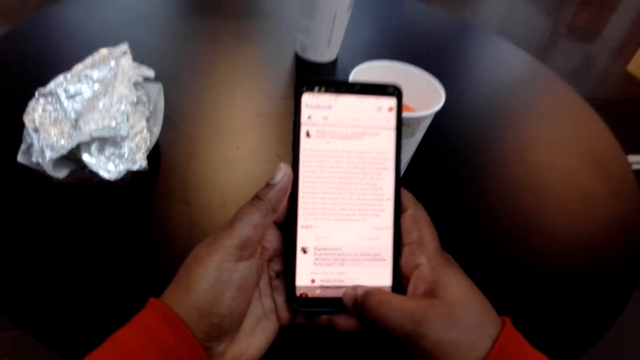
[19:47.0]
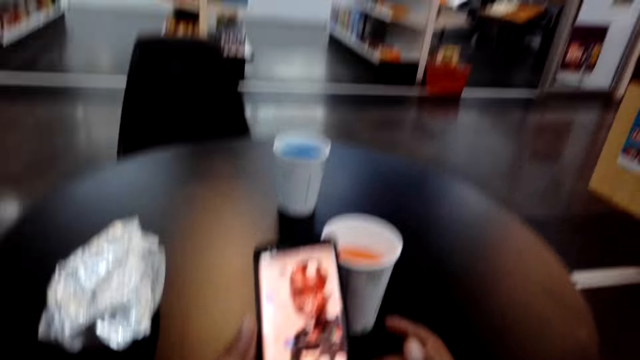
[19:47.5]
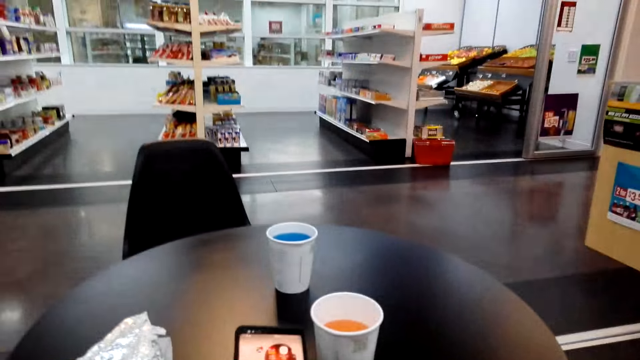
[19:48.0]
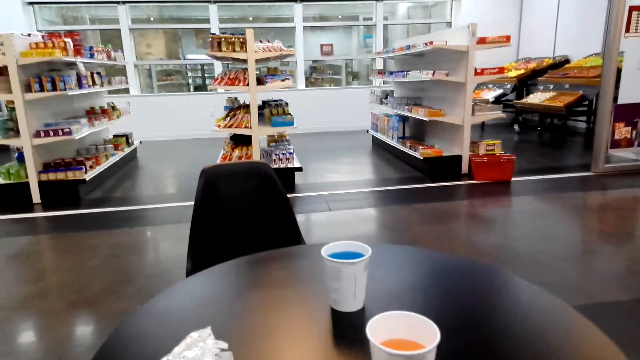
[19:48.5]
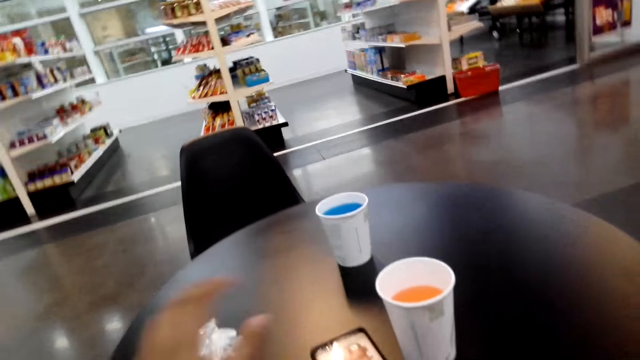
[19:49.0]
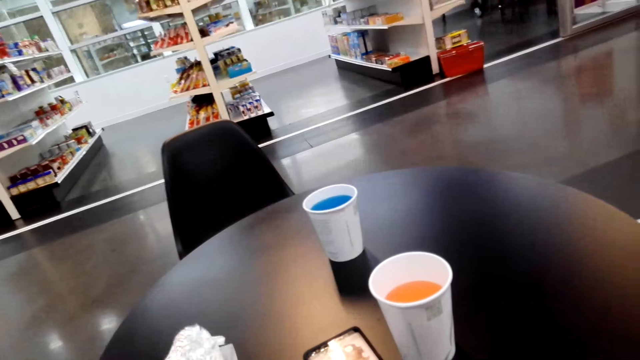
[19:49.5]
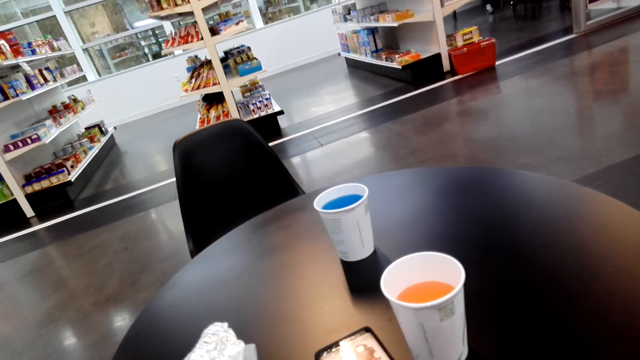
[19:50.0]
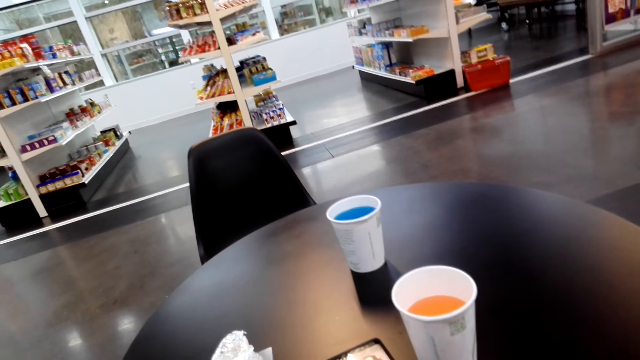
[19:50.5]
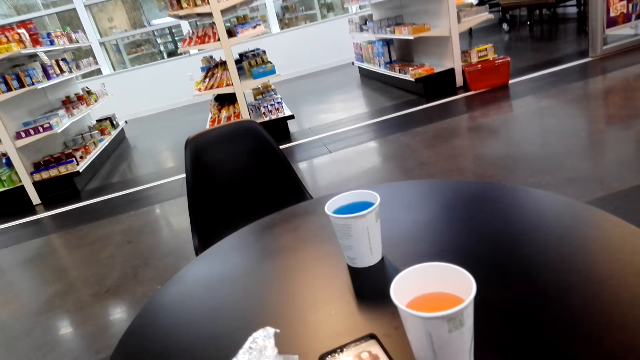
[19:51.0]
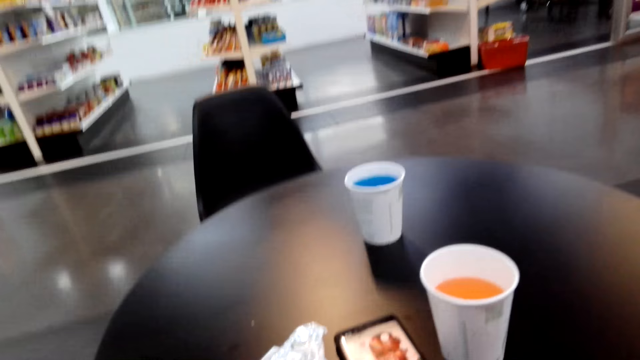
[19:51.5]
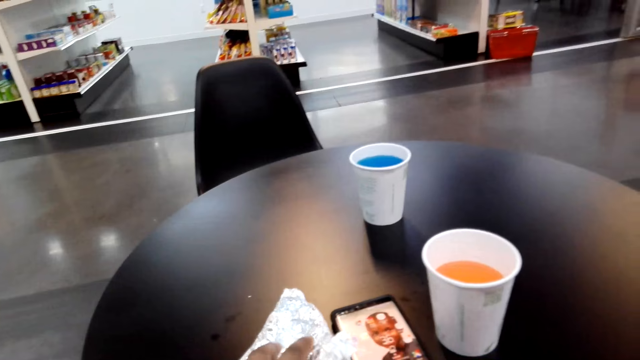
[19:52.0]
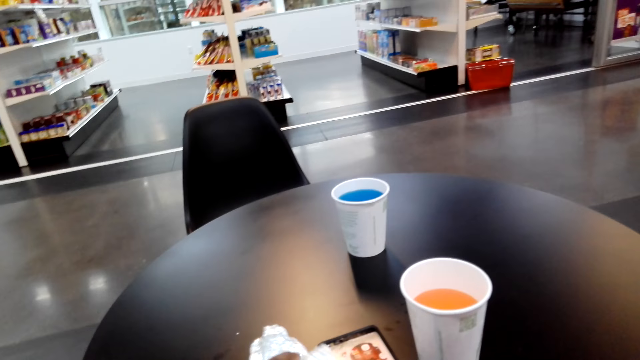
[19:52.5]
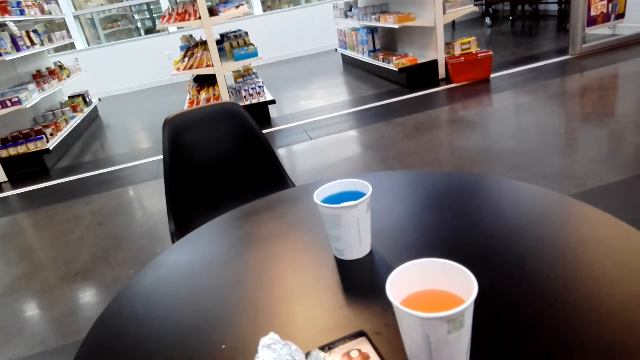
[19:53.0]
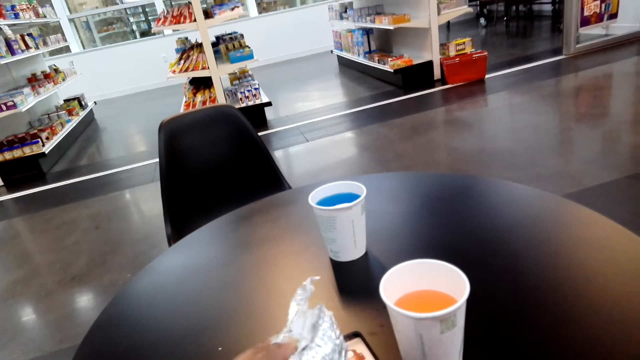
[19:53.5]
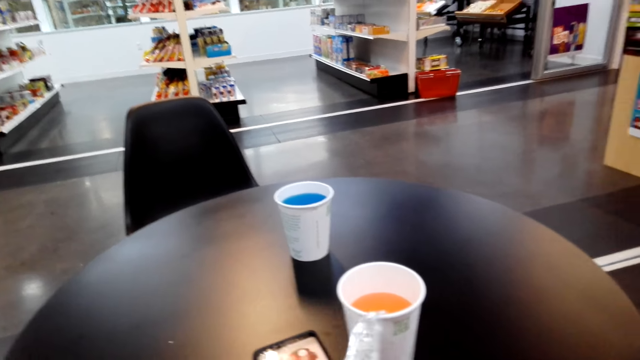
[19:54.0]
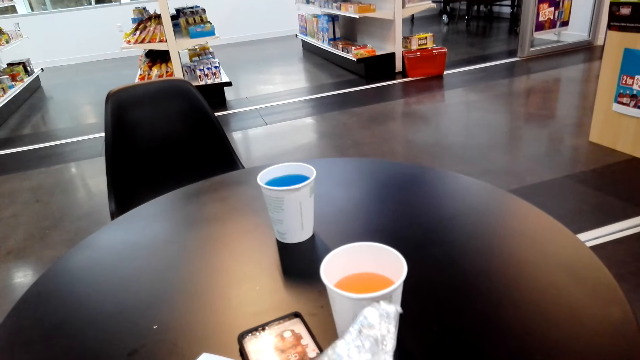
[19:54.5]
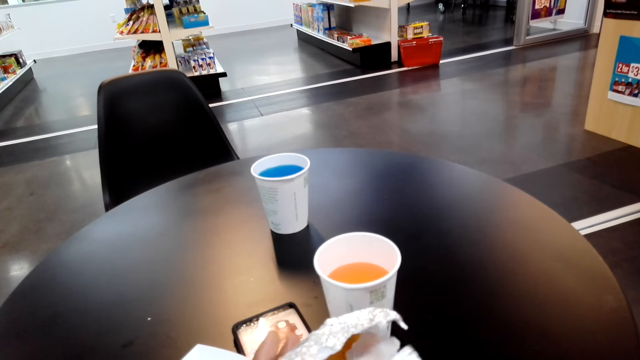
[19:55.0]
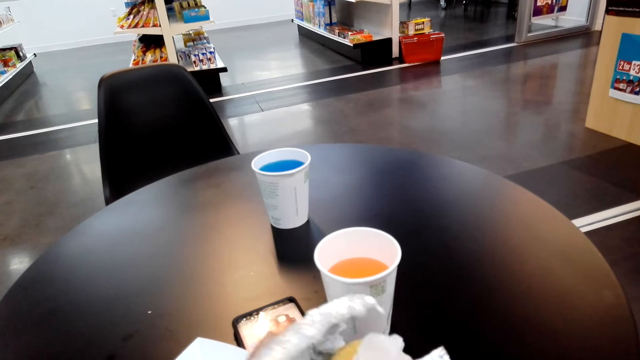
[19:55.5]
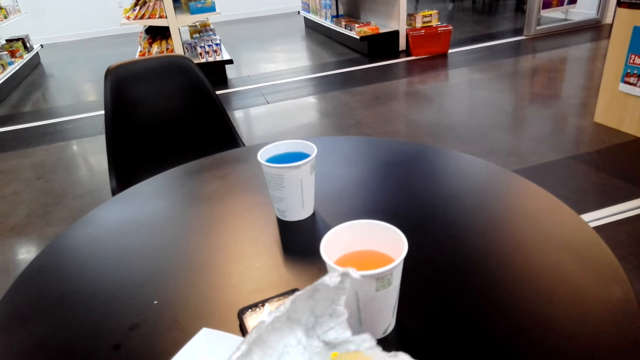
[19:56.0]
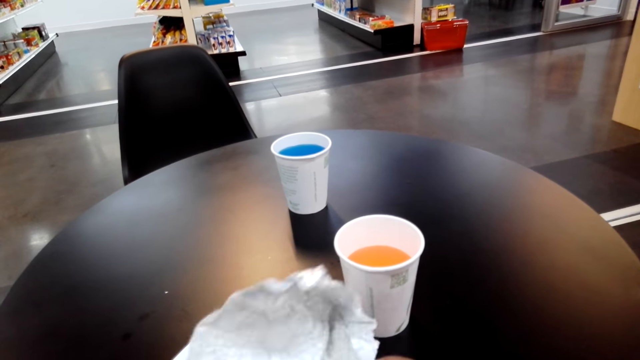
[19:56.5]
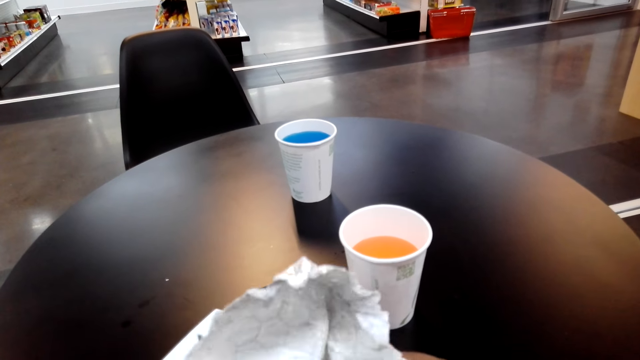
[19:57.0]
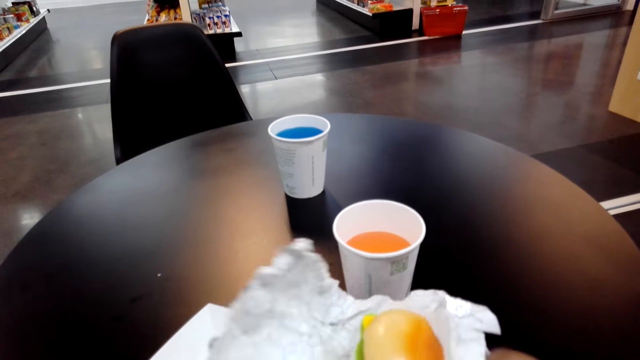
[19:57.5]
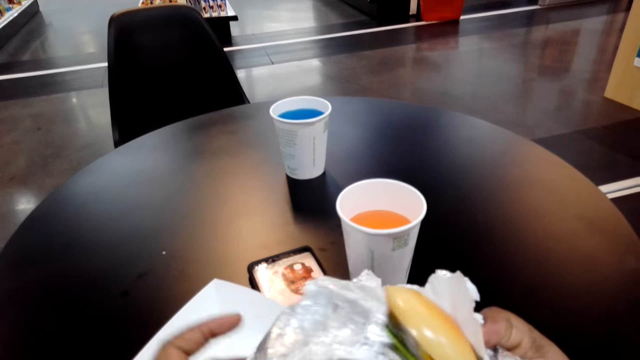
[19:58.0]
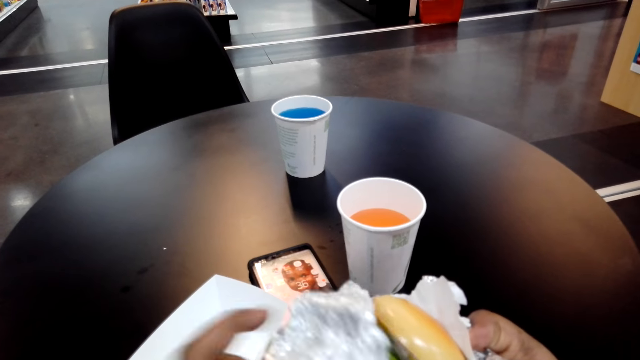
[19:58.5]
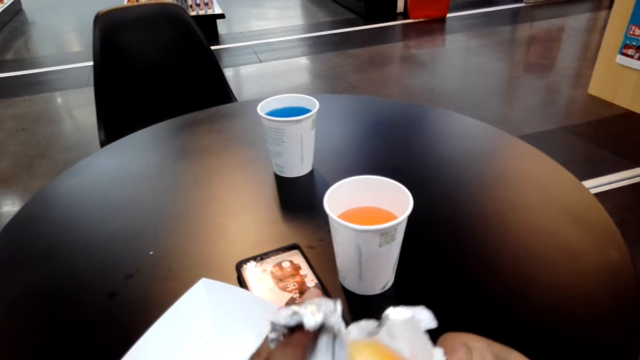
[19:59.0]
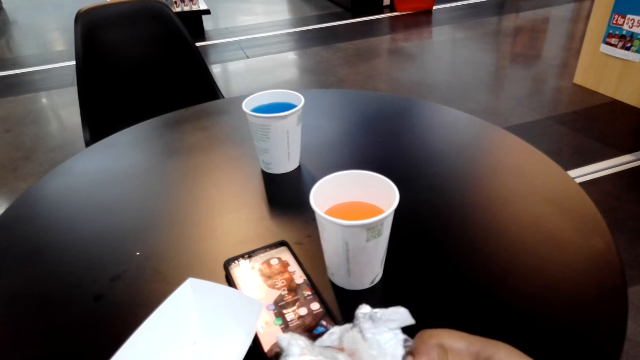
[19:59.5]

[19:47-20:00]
The camera wearer turns around the room. They place the phone on the table. They pick up food on the table. They unwrap the paper. They open the food.

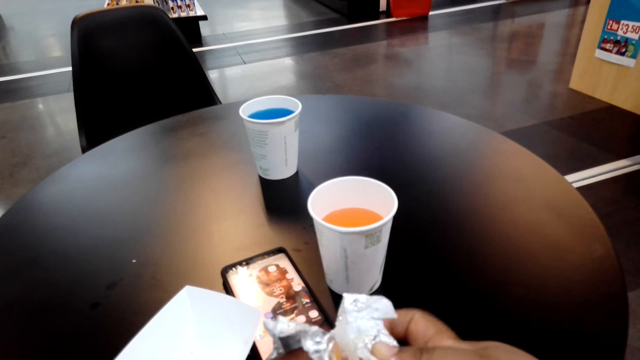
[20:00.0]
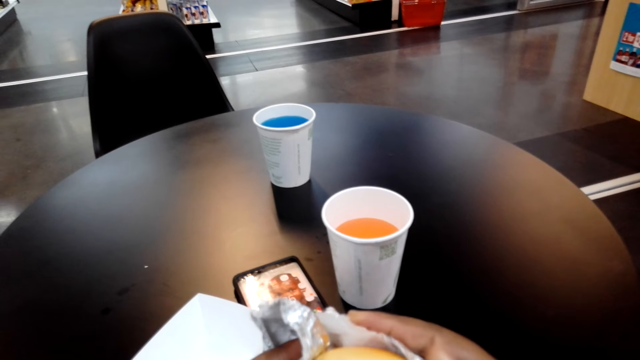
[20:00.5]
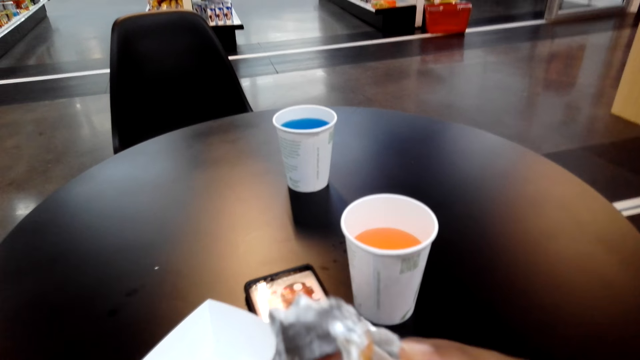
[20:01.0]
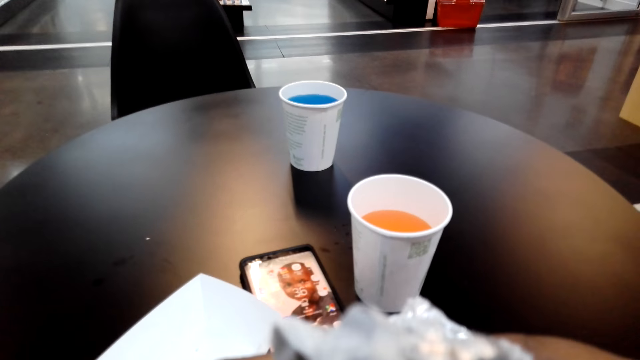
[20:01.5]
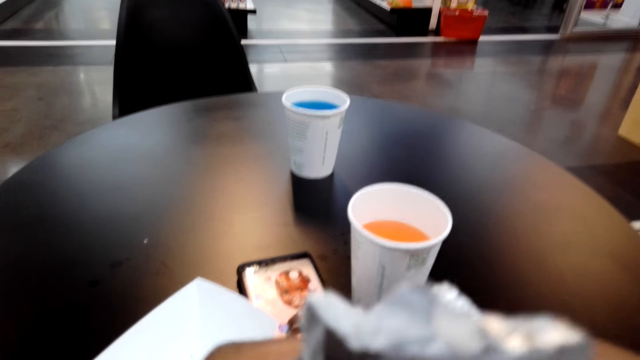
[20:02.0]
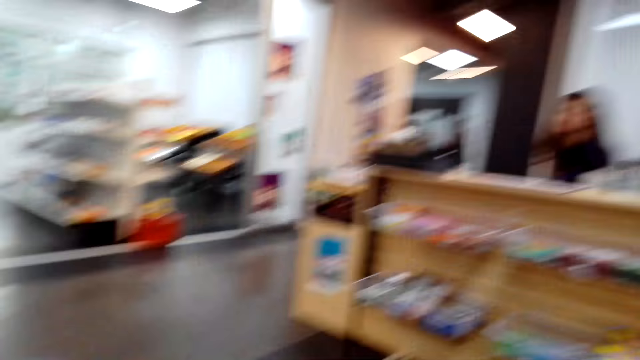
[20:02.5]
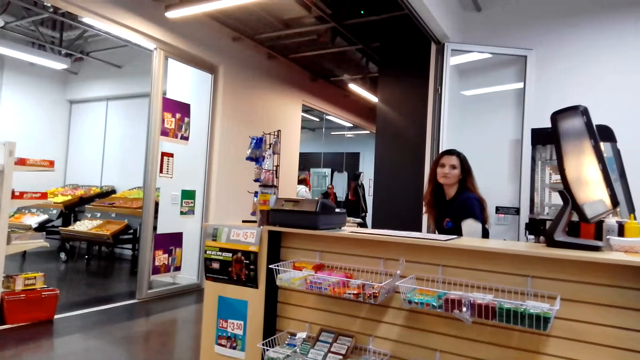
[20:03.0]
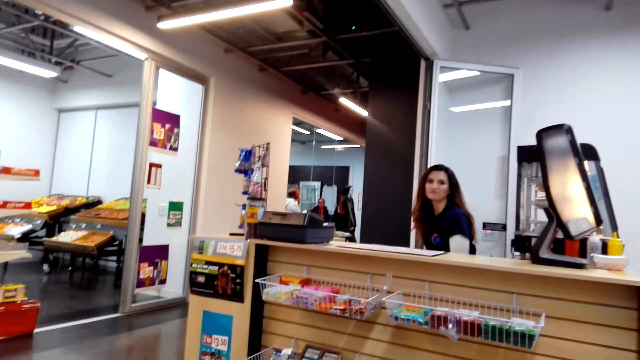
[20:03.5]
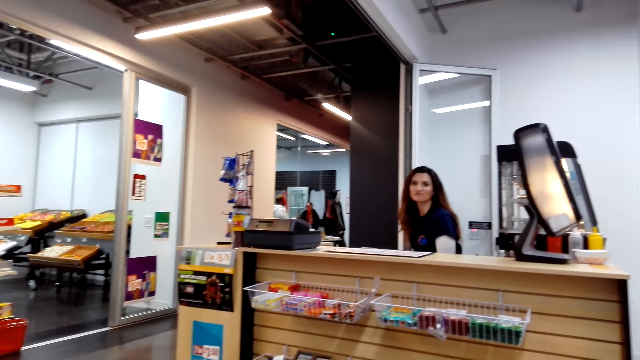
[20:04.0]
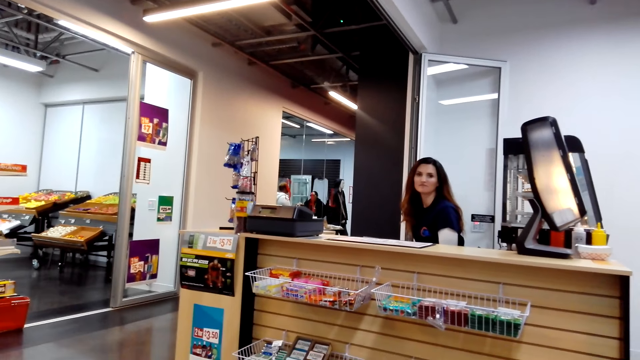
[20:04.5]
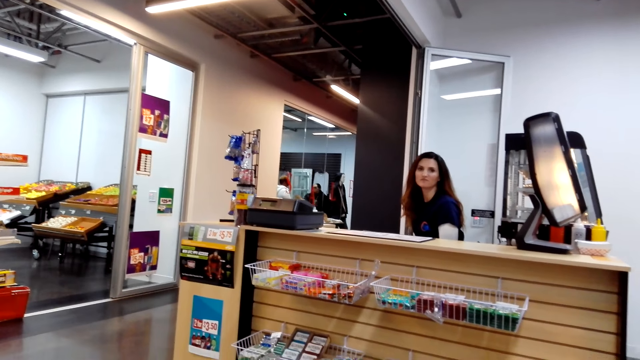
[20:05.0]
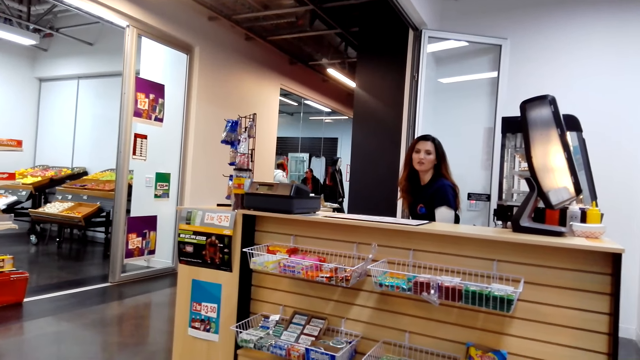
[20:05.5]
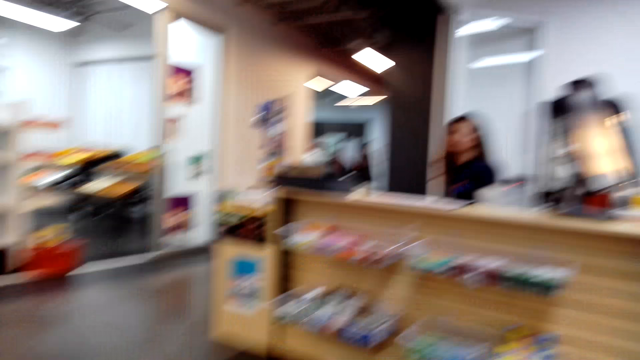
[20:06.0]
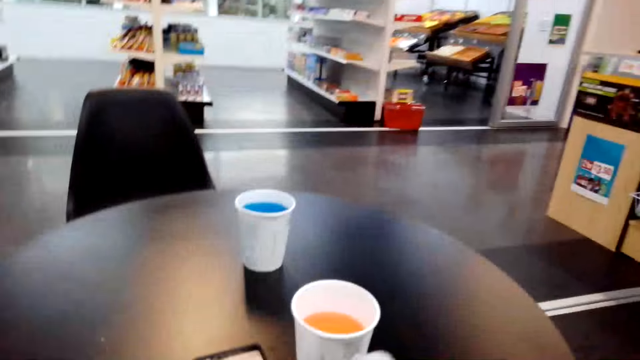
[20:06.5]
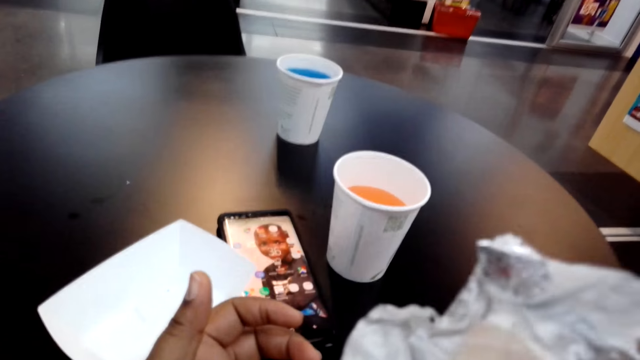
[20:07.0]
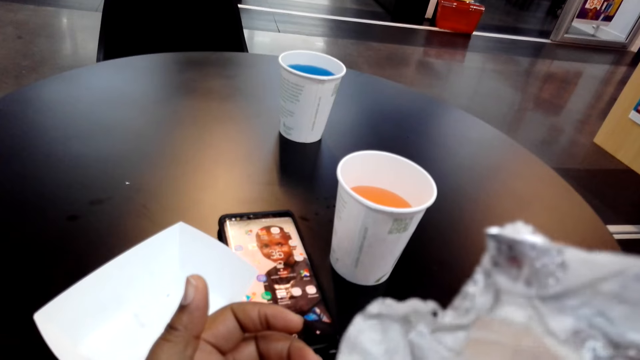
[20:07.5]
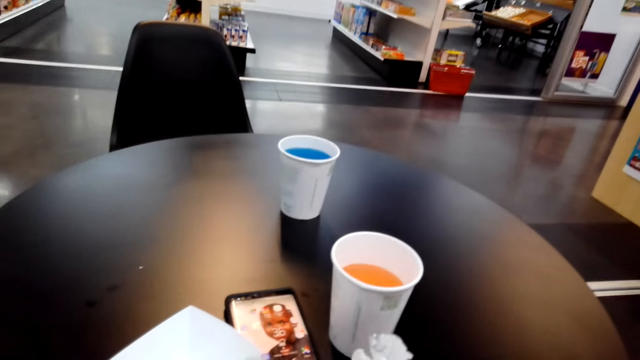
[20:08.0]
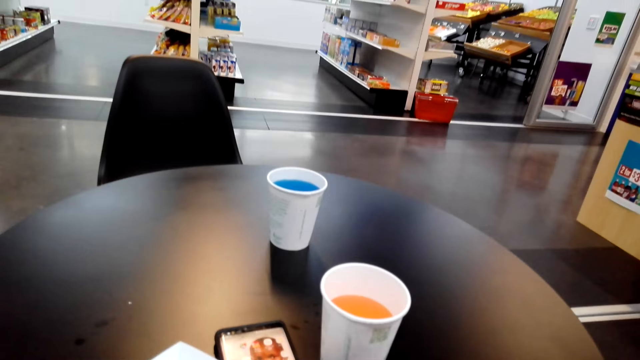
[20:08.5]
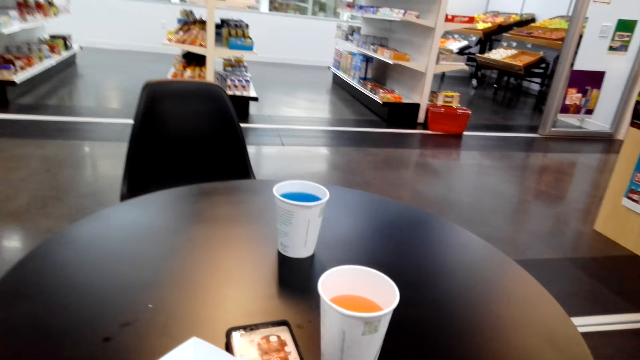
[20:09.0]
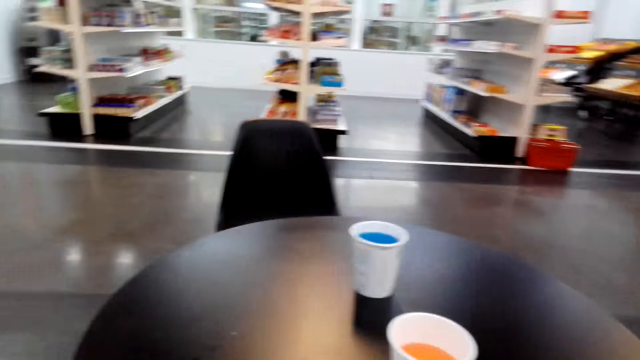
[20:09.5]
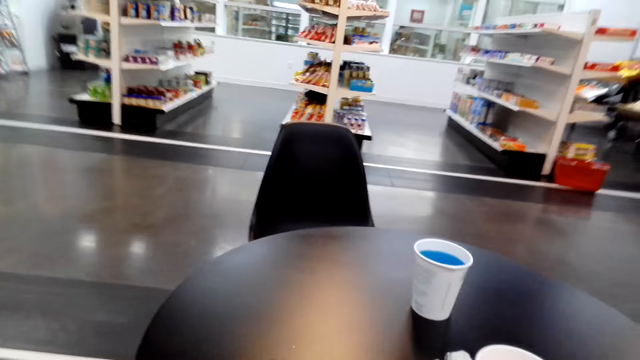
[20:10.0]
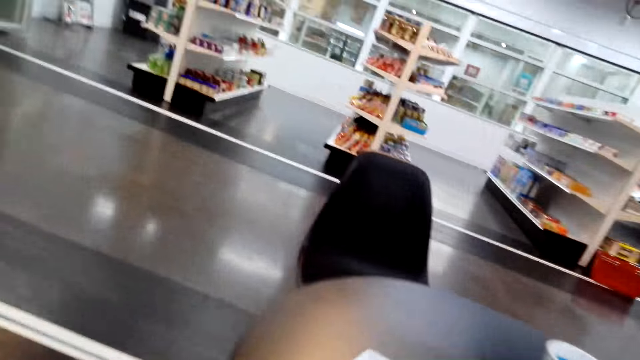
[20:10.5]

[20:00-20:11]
The camera wearer eats the sandwich. They turn around the room. They converse with a woman. They eat the sandwich.
